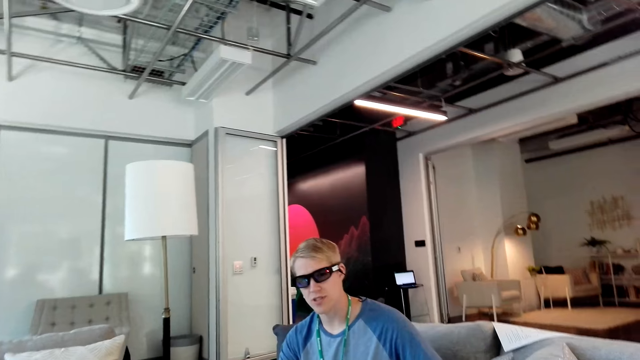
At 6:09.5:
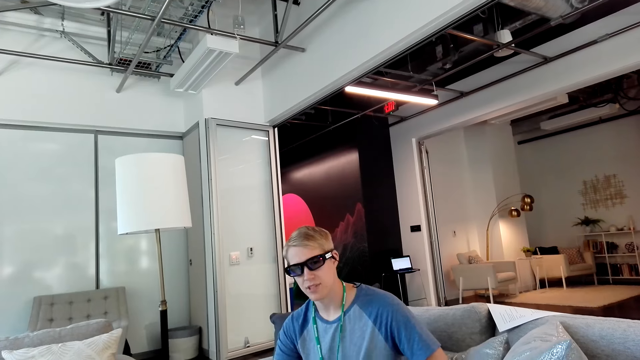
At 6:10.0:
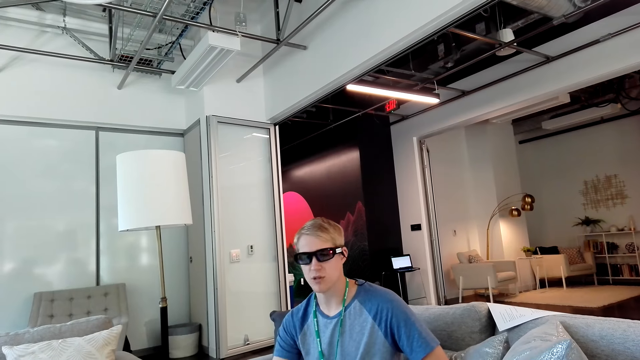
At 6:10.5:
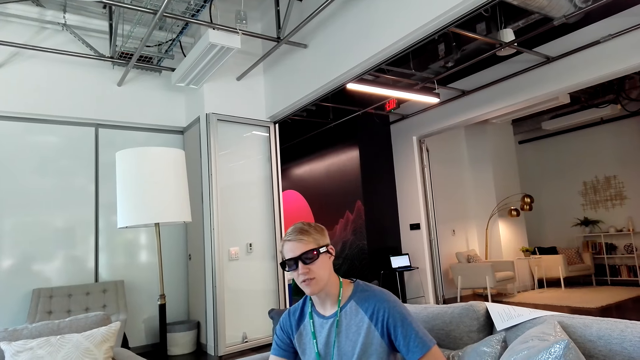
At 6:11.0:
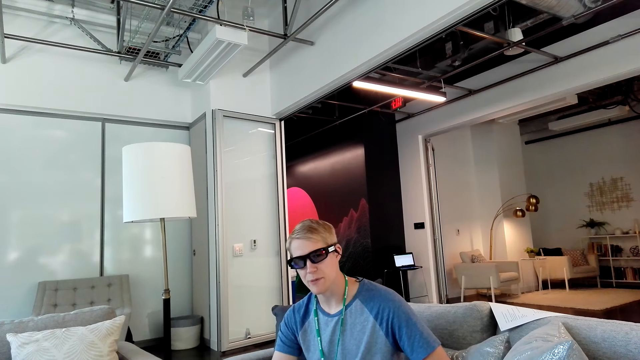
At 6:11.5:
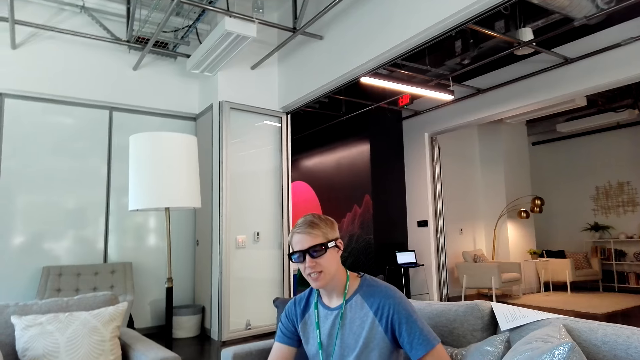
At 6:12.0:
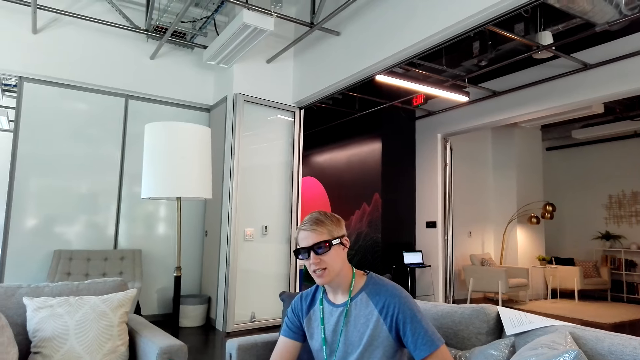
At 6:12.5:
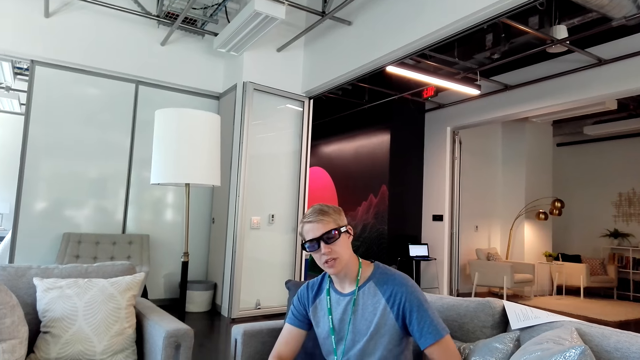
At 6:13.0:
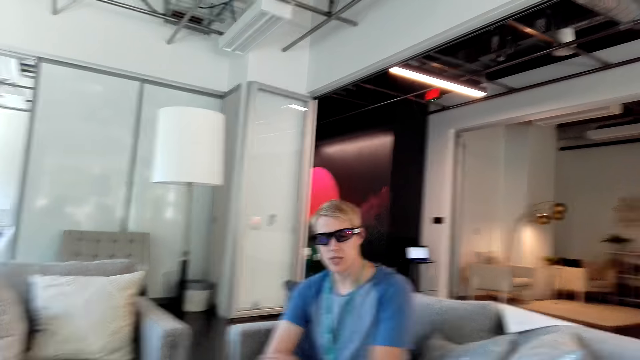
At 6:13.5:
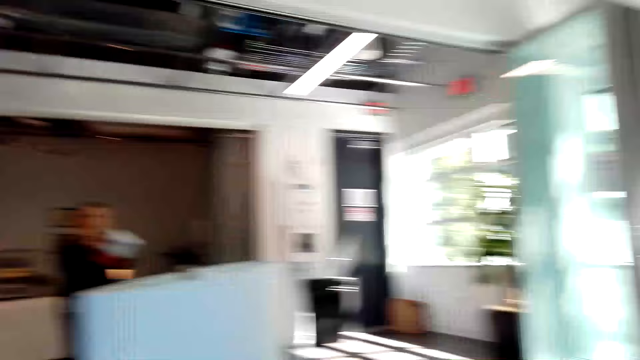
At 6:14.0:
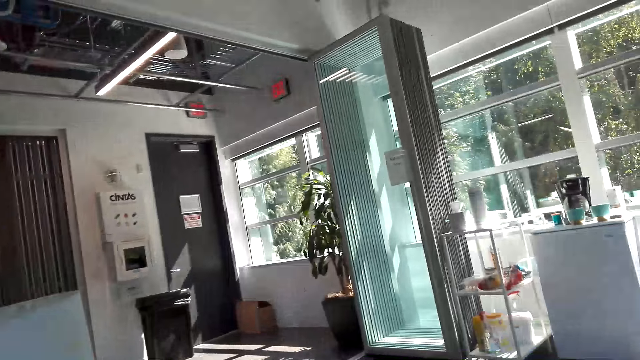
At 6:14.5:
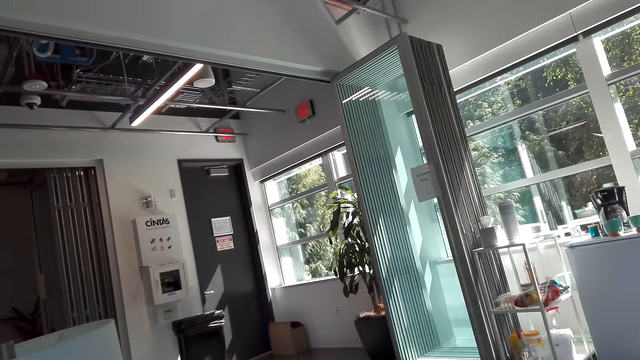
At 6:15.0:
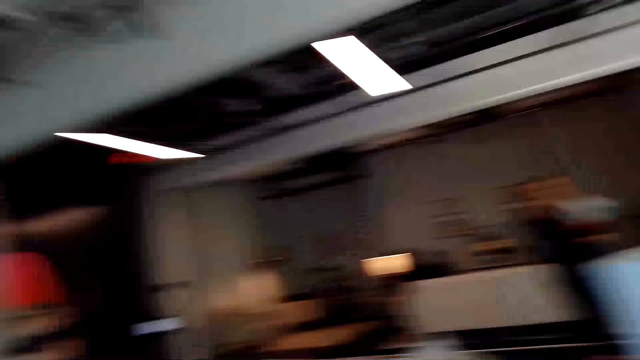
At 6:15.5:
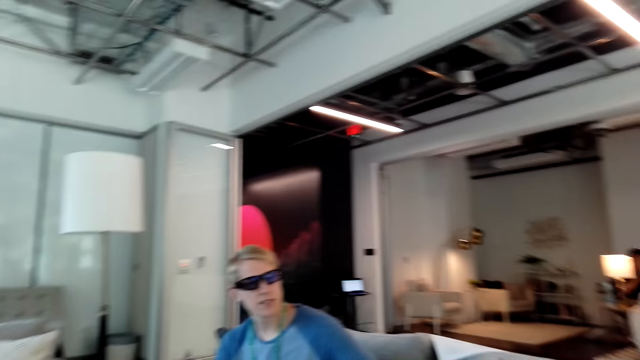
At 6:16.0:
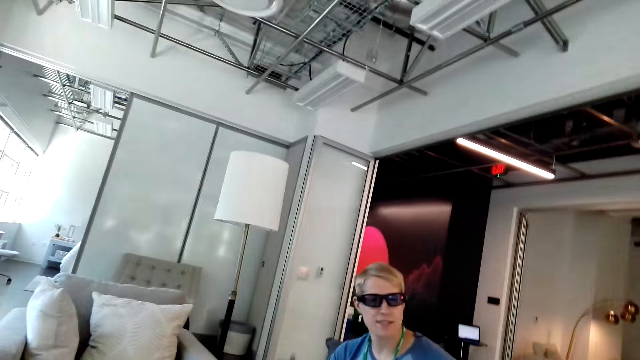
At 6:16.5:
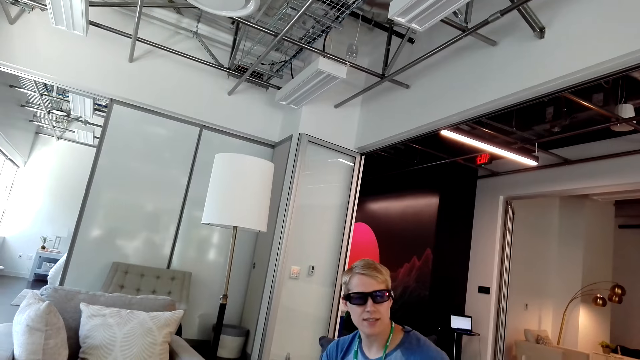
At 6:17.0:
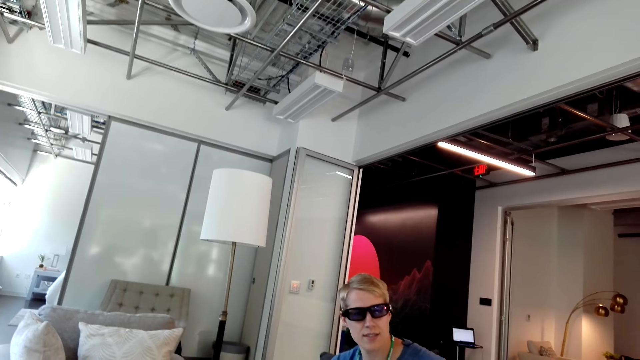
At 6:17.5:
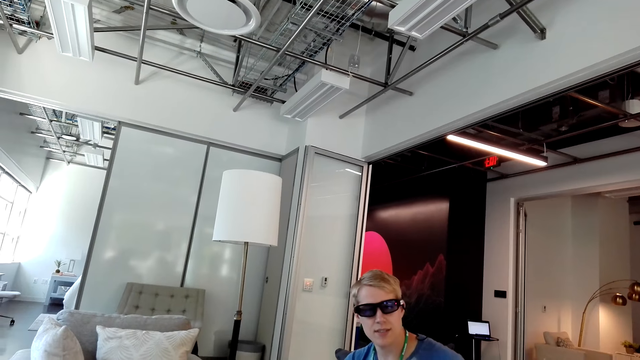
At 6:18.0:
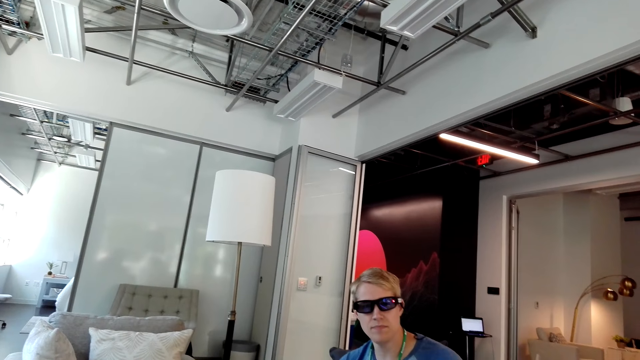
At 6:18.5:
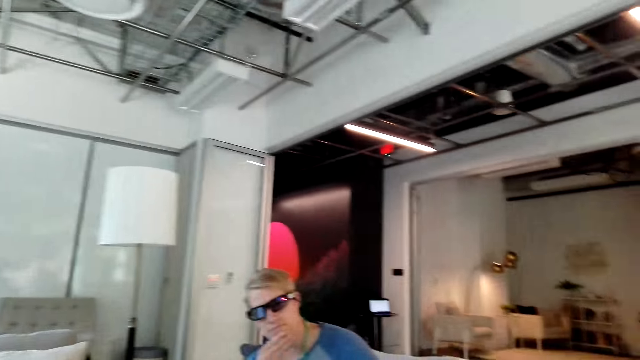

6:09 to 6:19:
The camera wearer looks around the room. They look at a man.

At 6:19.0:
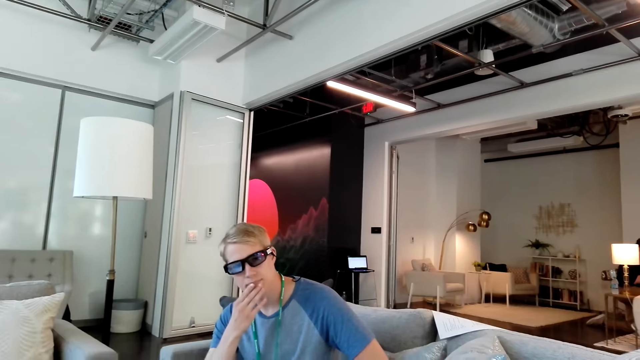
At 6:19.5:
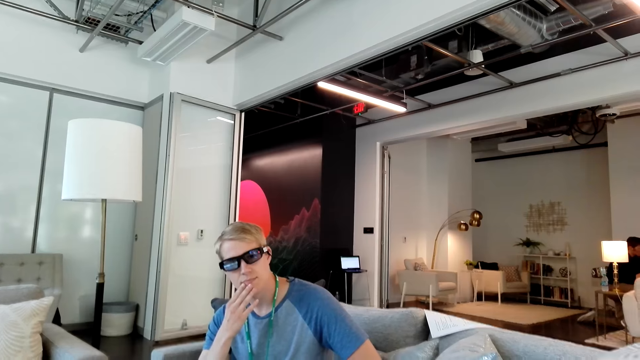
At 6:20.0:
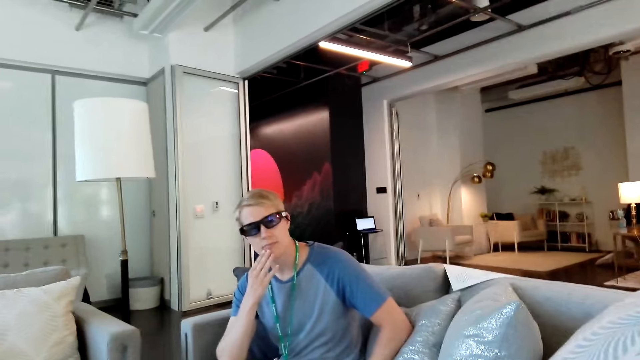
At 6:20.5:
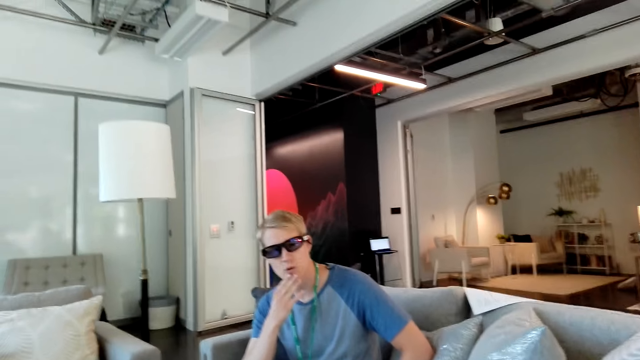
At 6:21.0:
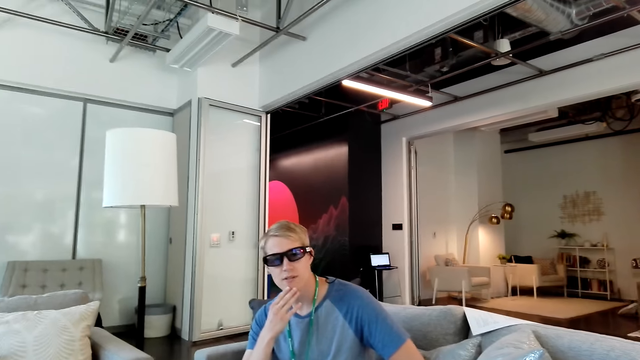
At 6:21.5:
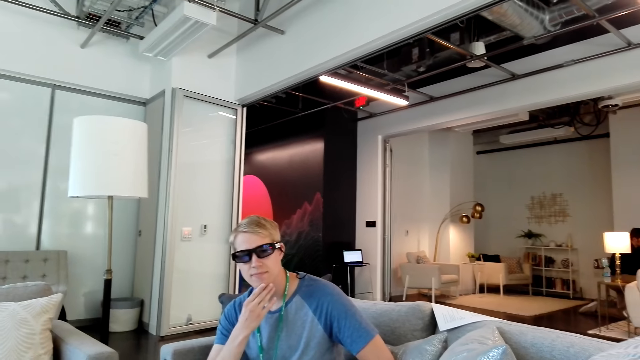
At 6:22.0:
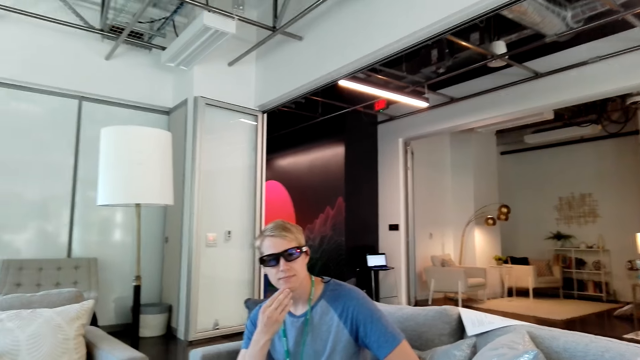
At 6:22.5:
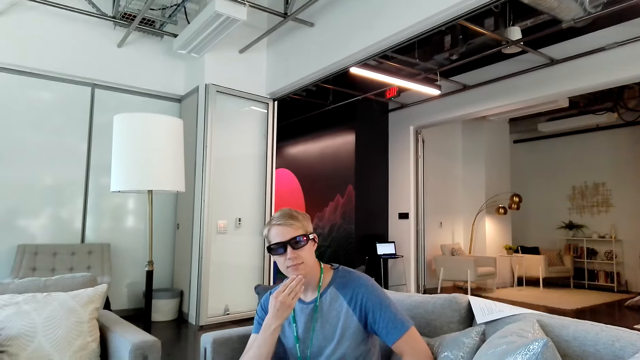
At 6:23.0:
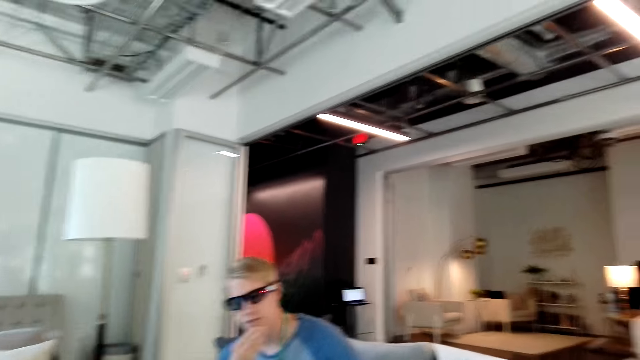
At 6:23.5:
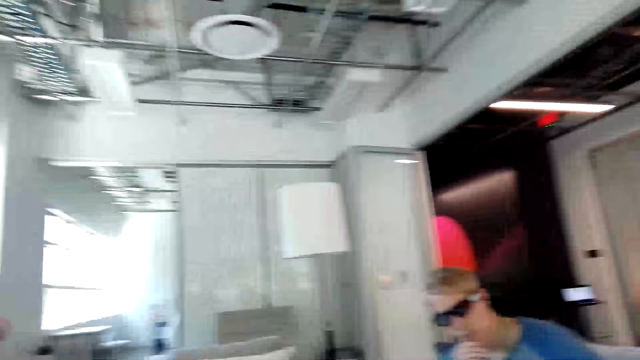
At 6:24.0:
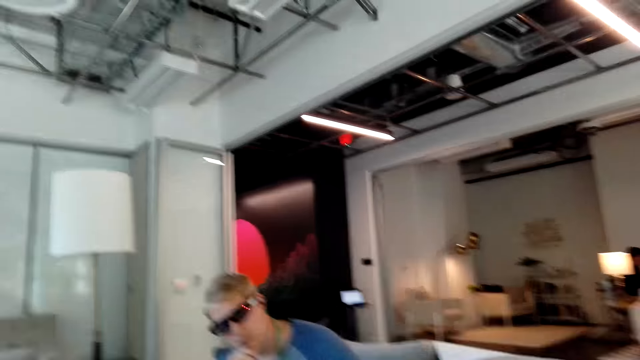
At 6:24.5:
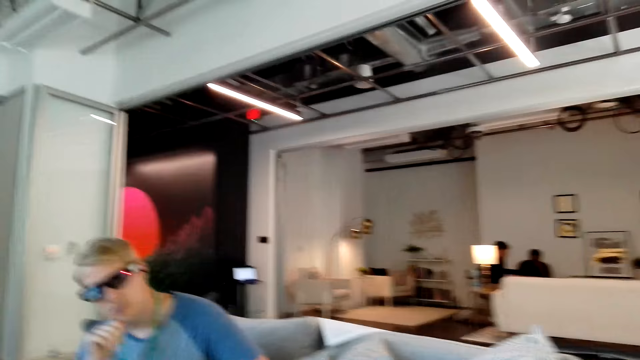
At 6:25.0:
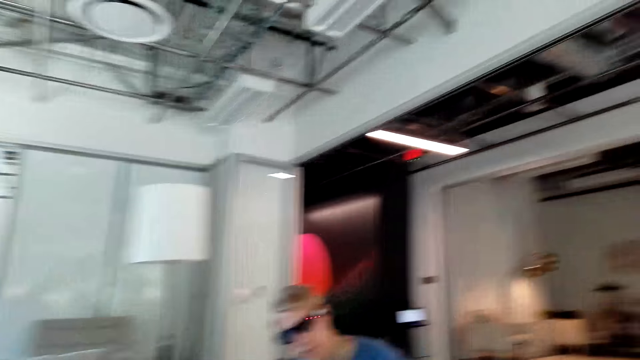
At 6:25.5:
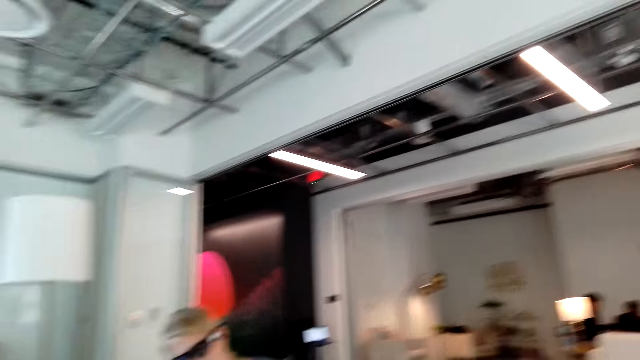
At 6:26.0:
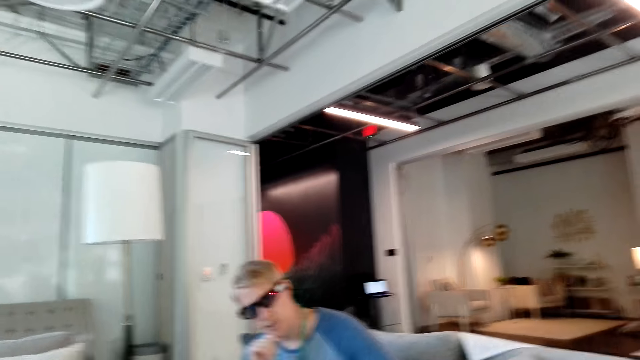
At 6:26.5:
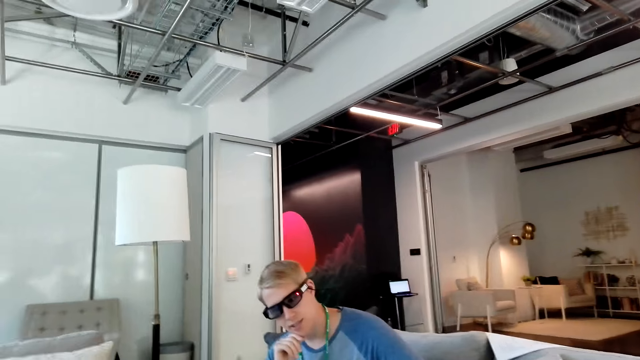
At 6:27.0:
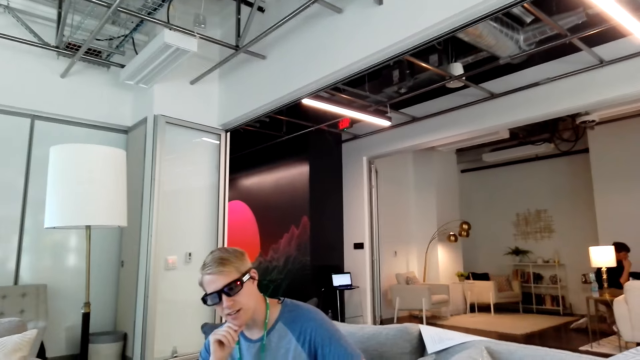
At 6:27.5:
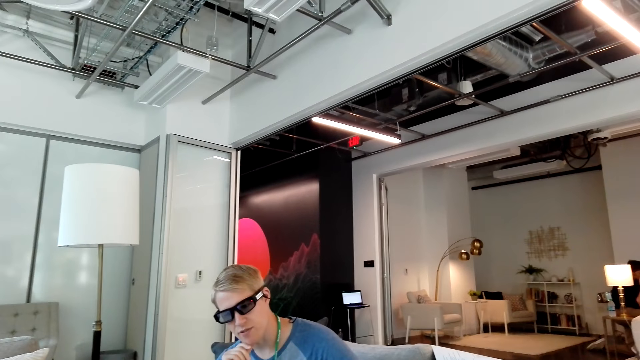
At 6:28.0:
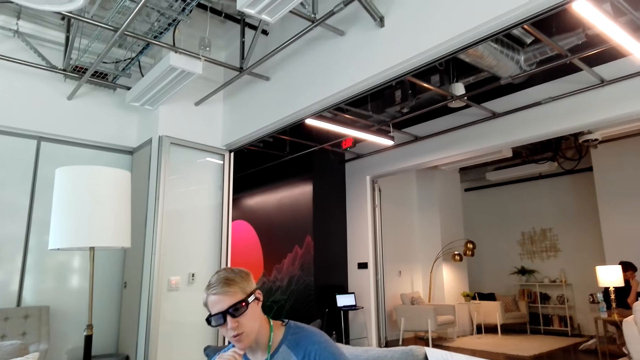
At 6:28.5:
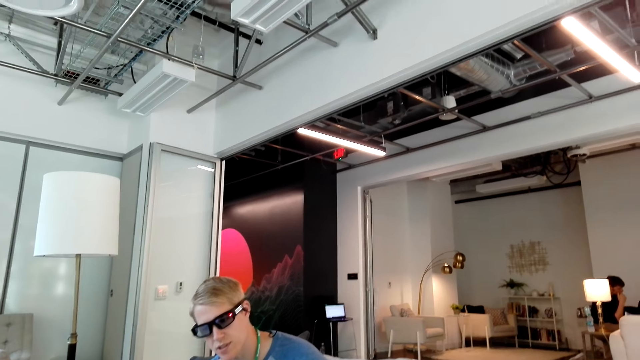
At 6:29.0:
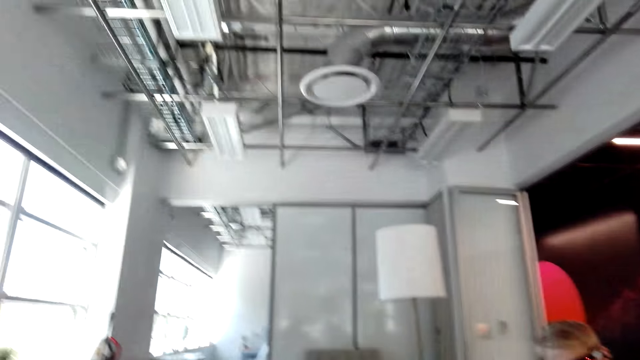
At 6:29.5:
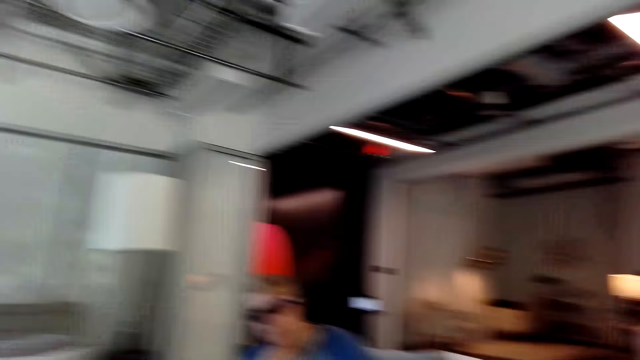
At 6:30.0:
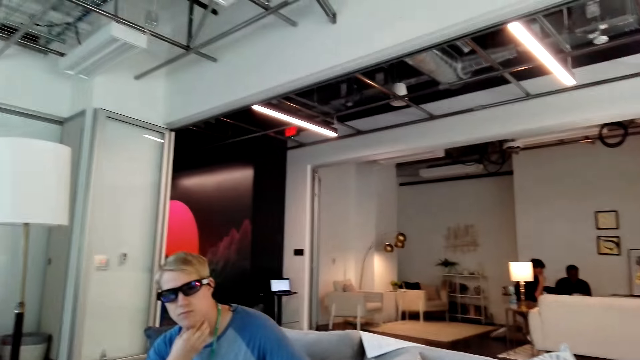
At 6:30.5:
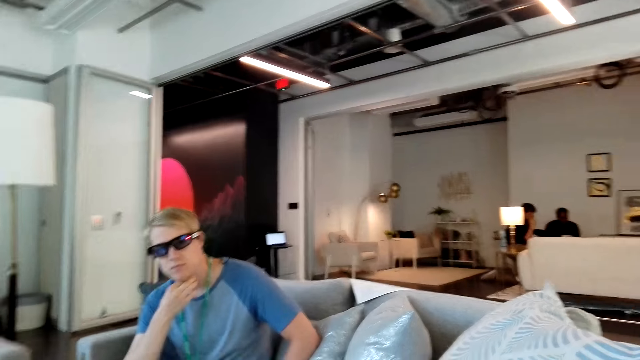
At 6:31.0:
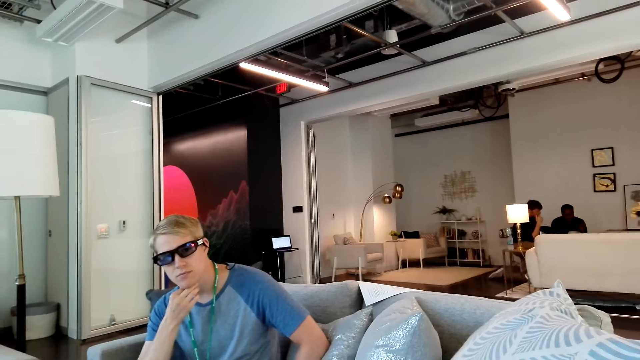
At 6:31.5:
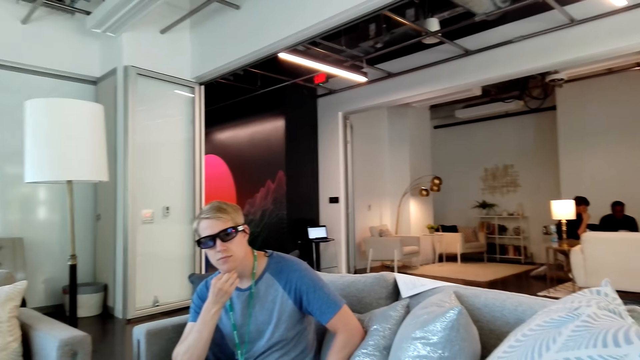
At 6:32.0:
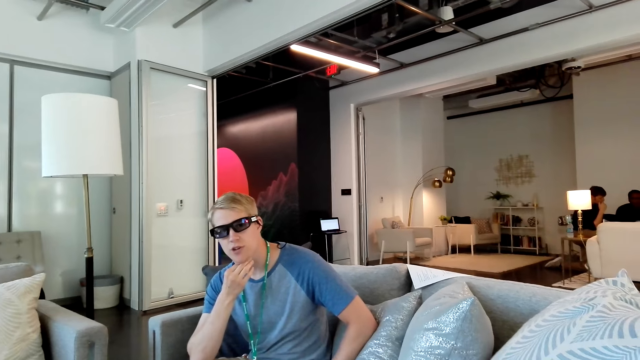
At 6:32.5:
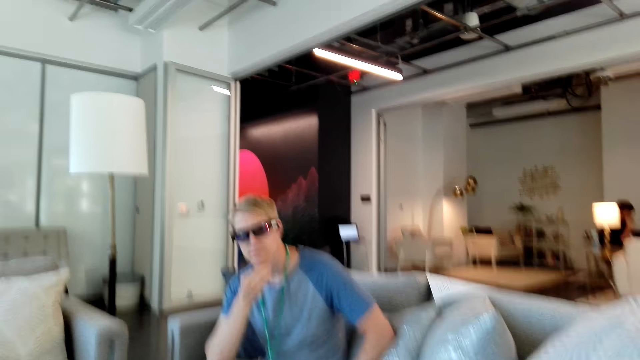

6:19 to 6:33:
A man touches his chin. He nods his head. He moves his right hand on the chin. The camera wearer looks around the room. The man touches his neck.
